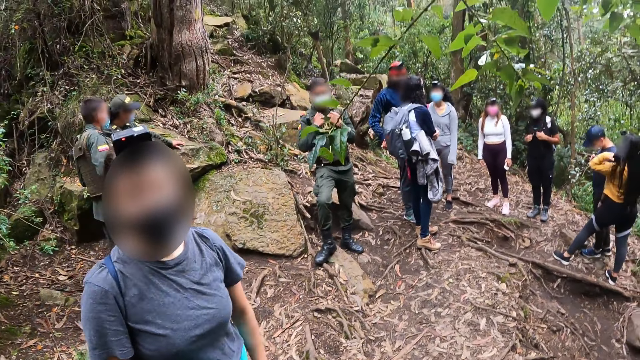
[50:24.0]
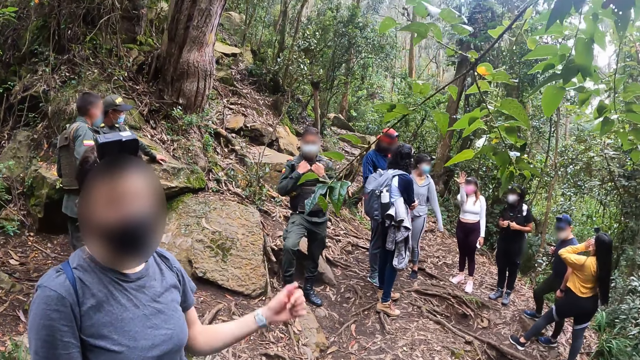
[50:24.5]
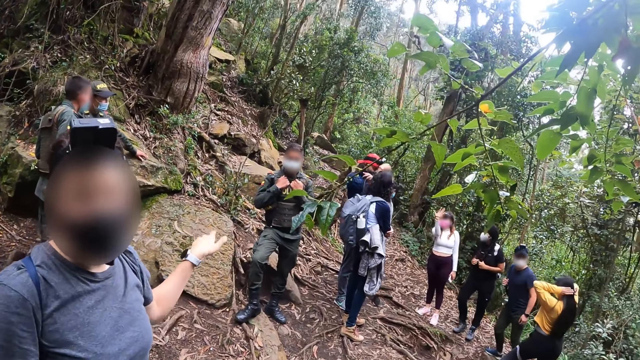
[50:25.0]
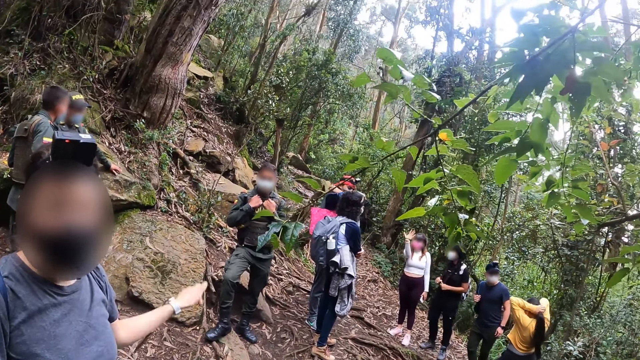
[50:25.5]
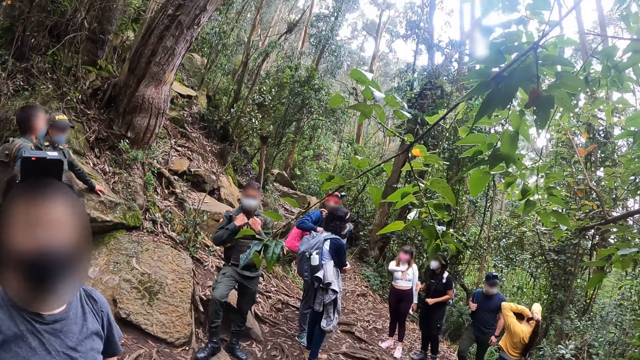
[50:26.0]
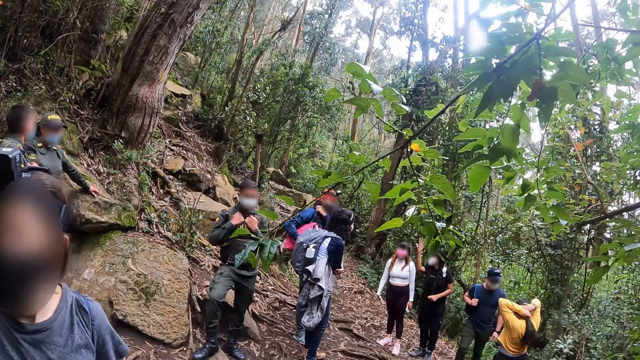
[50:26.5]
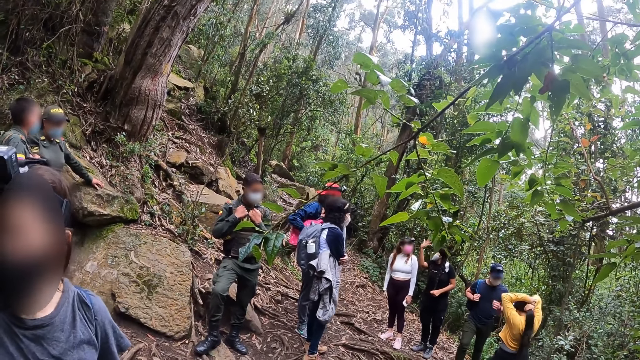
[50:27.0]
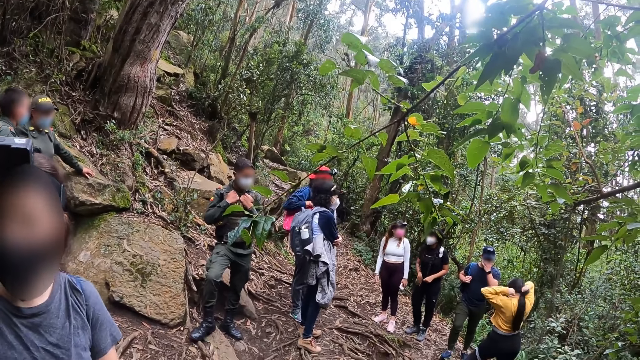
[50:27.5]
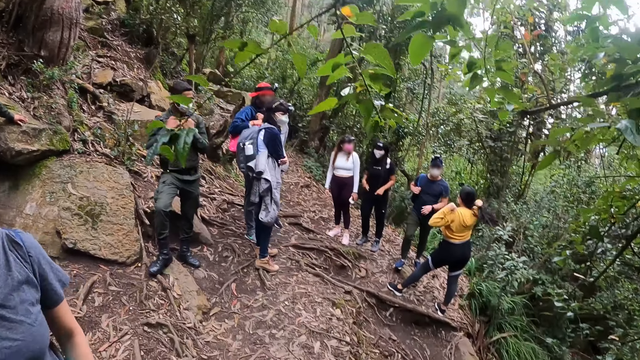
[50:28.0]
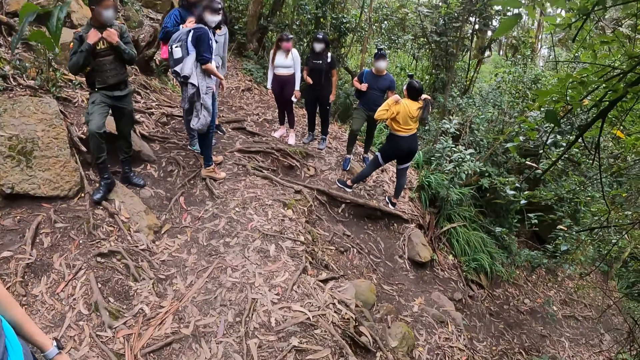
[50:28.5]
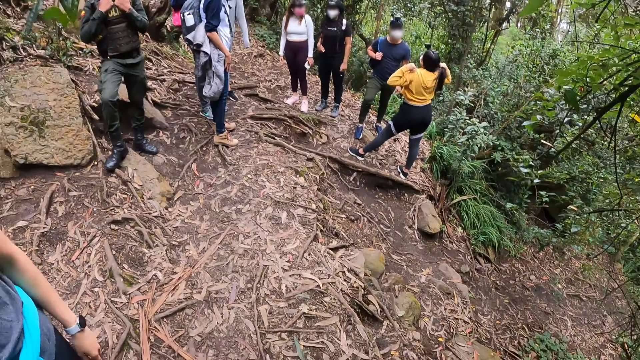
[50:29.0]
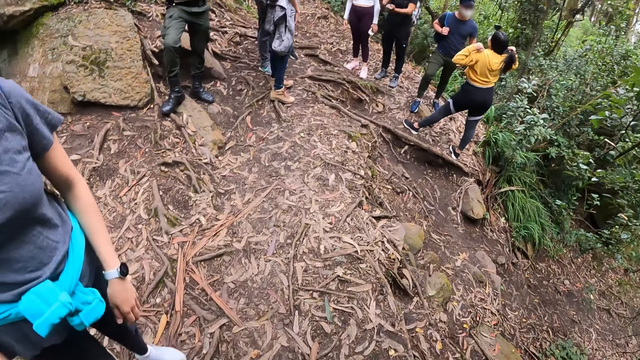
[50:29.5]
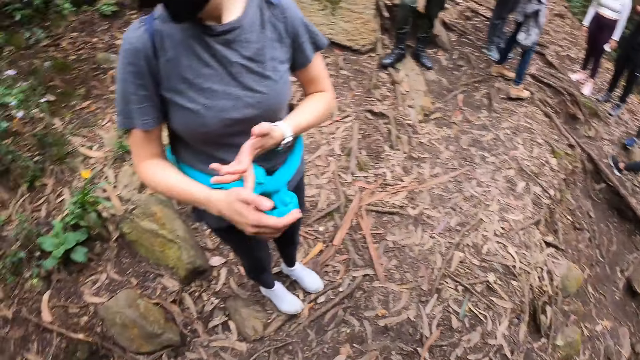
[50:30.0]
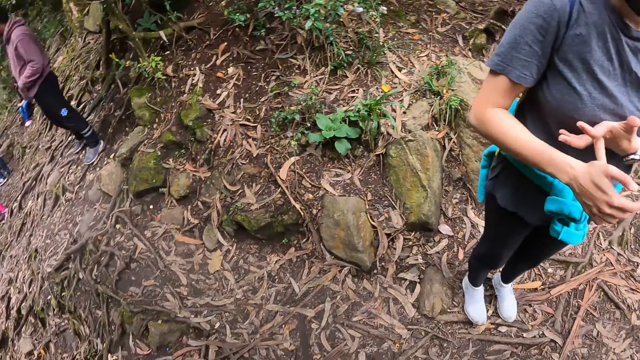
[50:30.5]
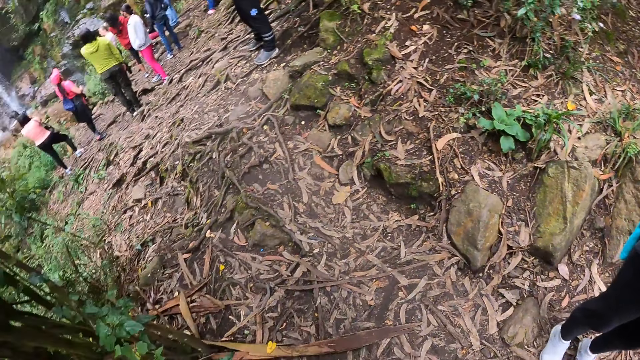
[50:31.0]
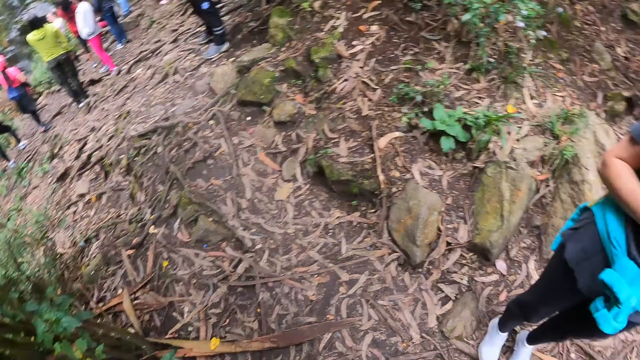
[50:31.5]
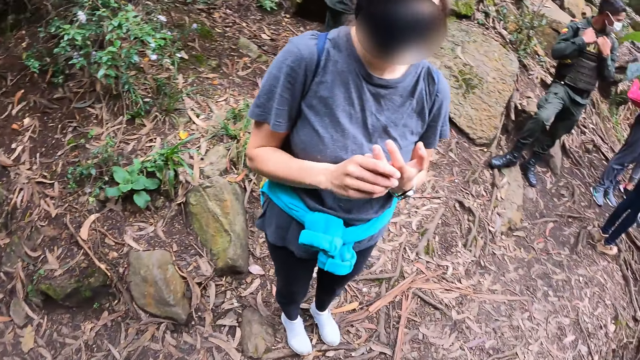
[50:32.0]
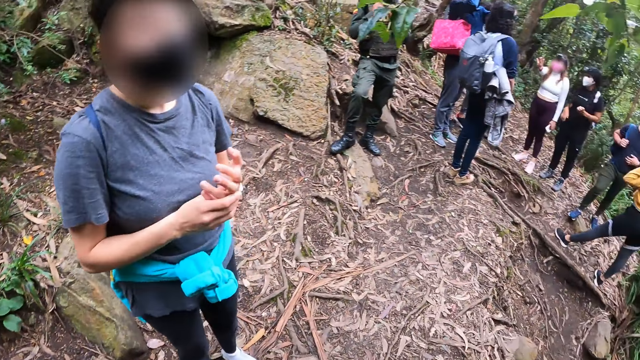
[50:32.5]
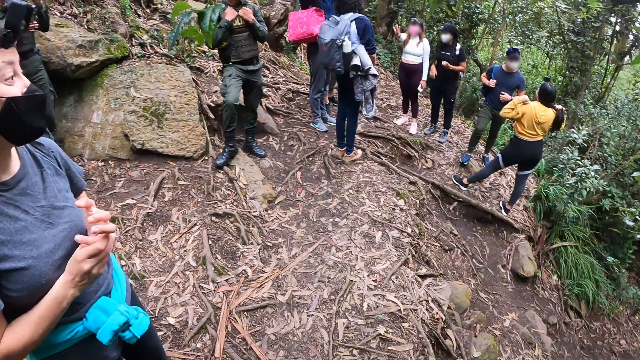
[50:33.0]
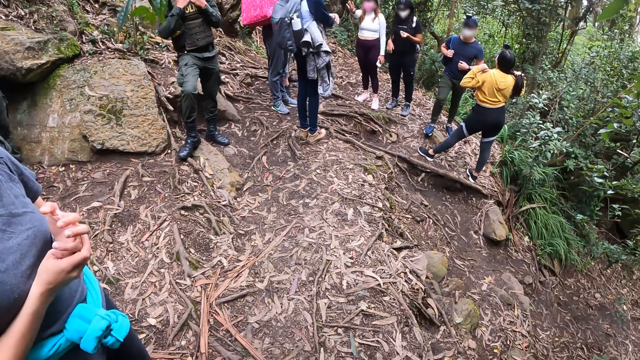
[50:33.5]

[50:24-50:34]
The camera wearer looks around.

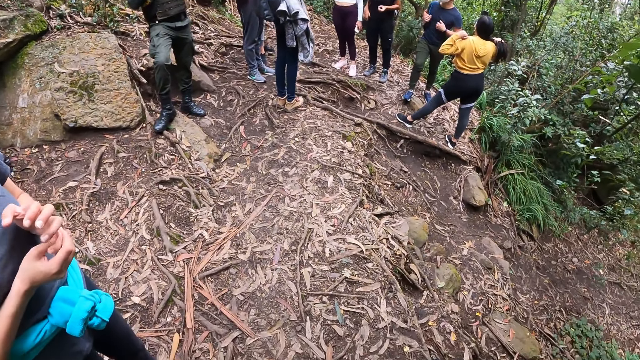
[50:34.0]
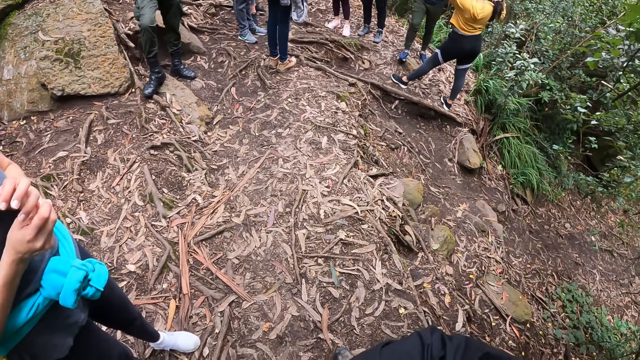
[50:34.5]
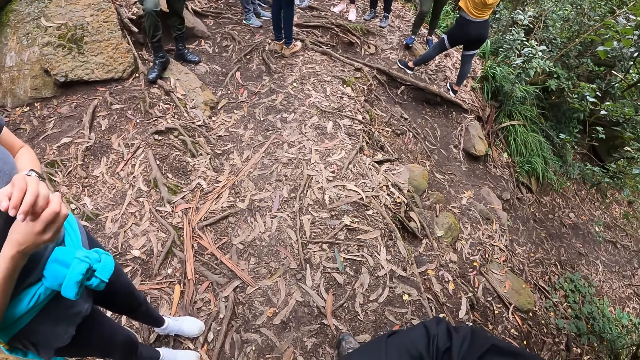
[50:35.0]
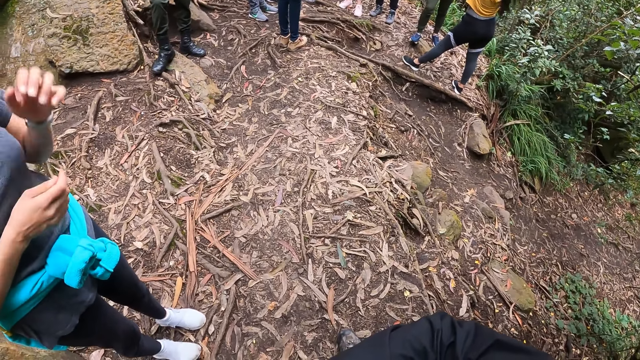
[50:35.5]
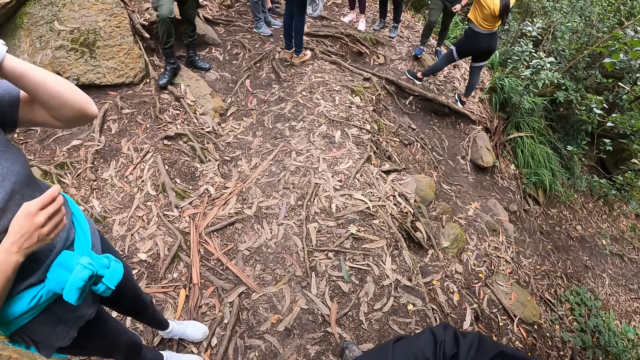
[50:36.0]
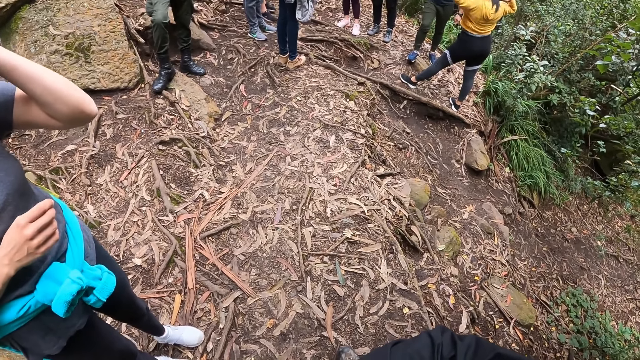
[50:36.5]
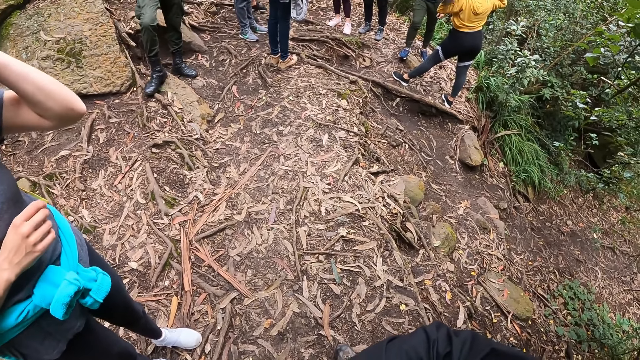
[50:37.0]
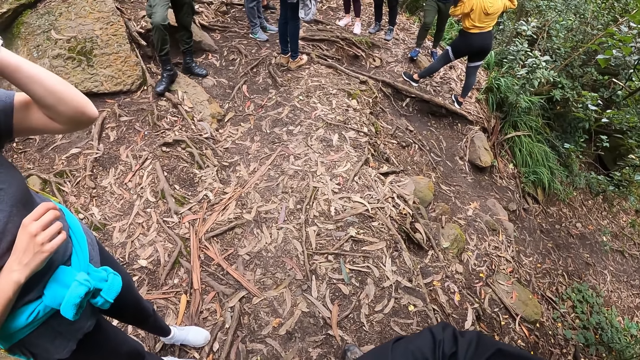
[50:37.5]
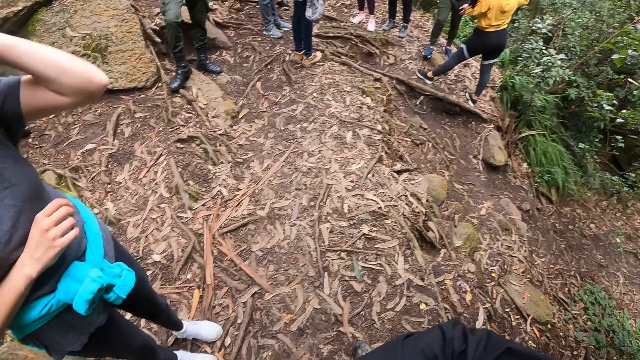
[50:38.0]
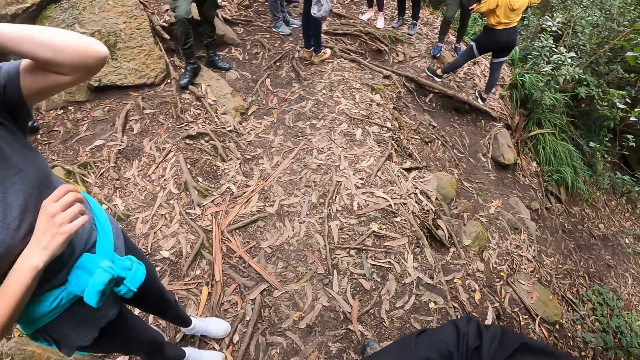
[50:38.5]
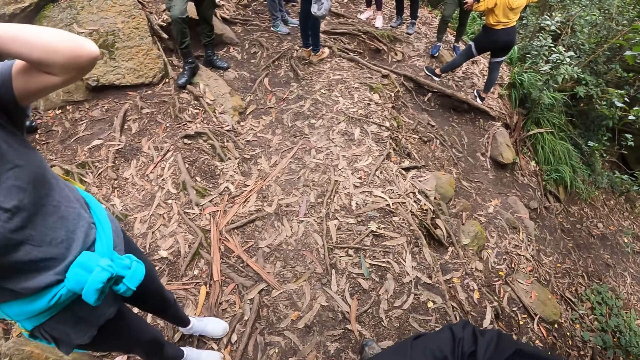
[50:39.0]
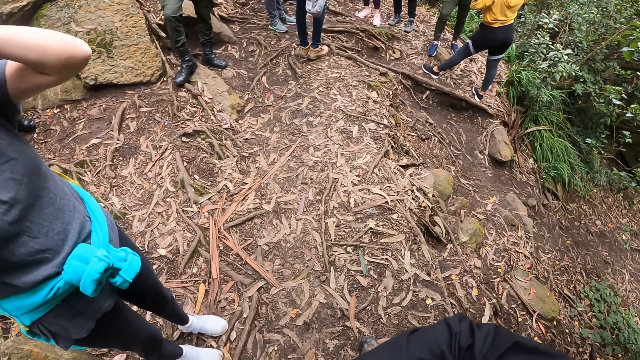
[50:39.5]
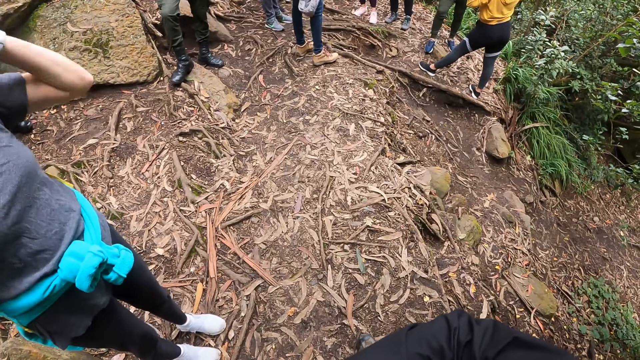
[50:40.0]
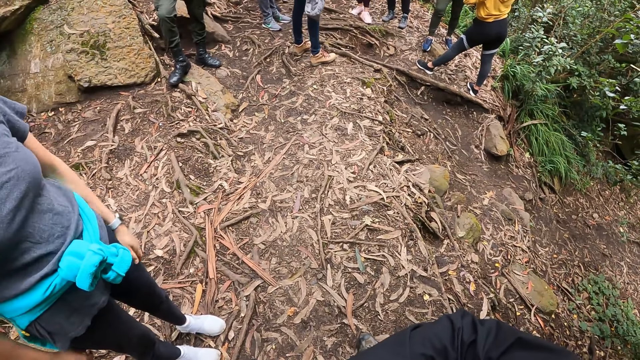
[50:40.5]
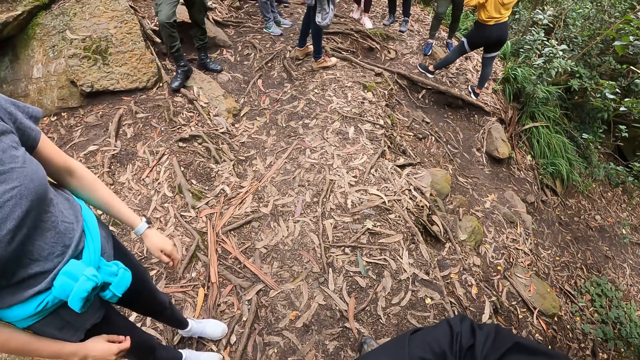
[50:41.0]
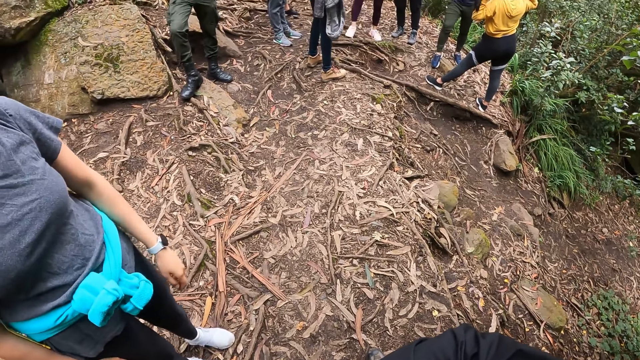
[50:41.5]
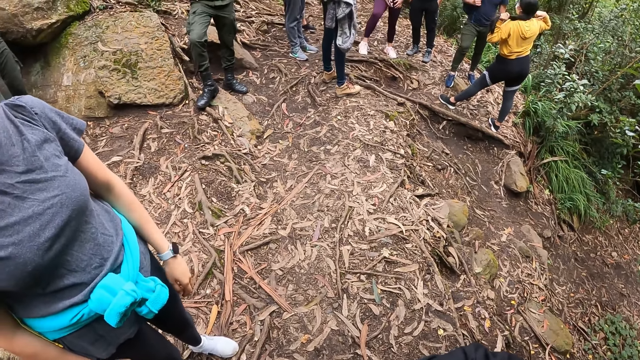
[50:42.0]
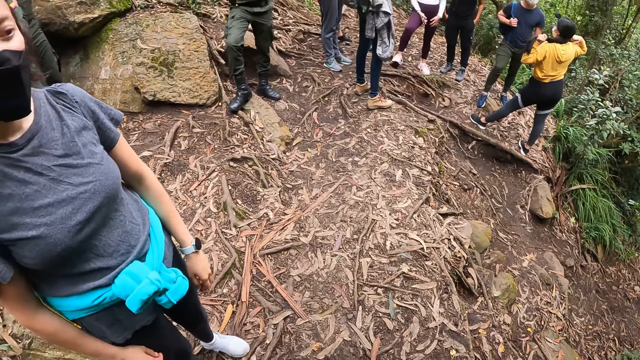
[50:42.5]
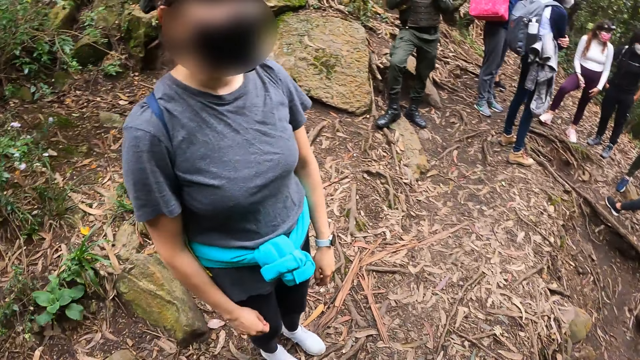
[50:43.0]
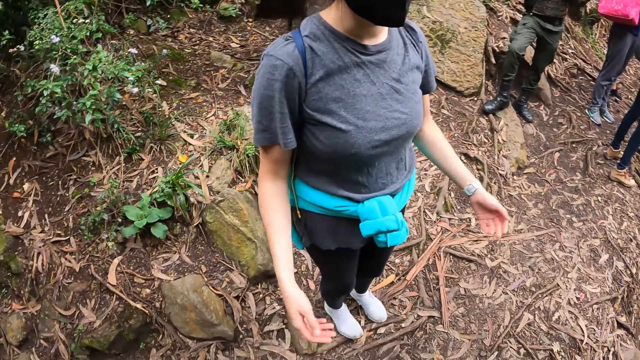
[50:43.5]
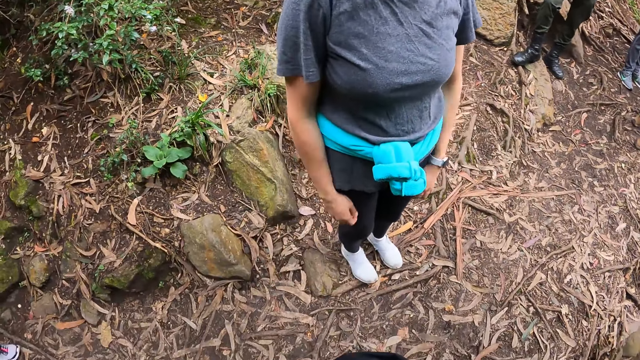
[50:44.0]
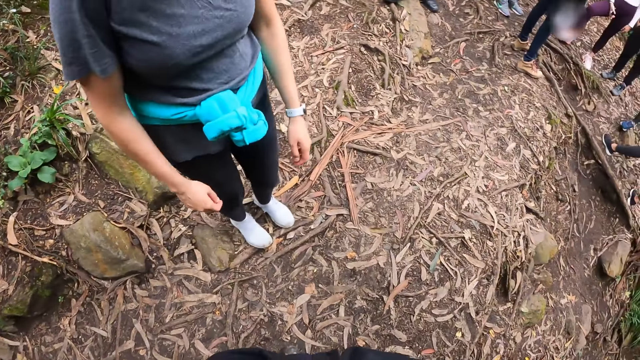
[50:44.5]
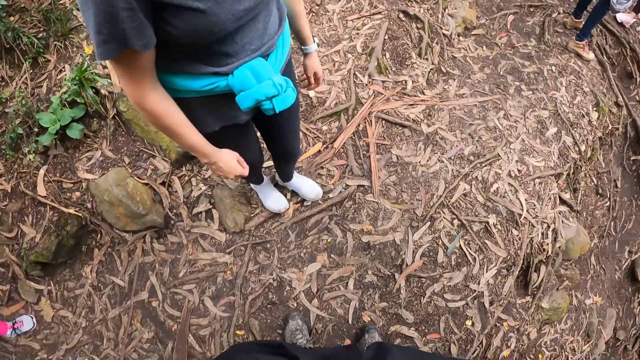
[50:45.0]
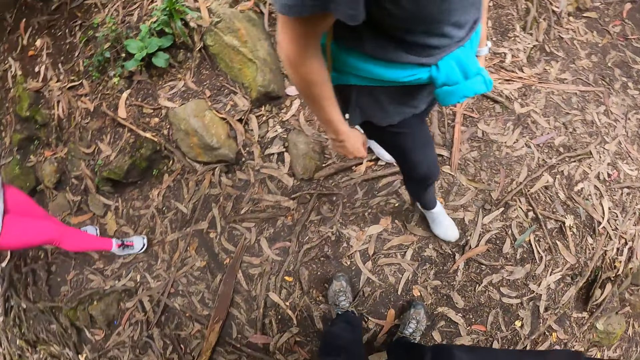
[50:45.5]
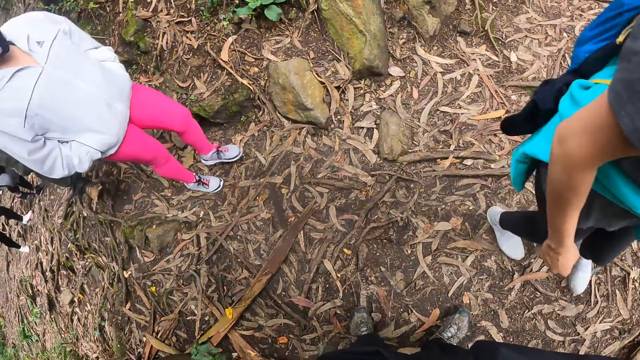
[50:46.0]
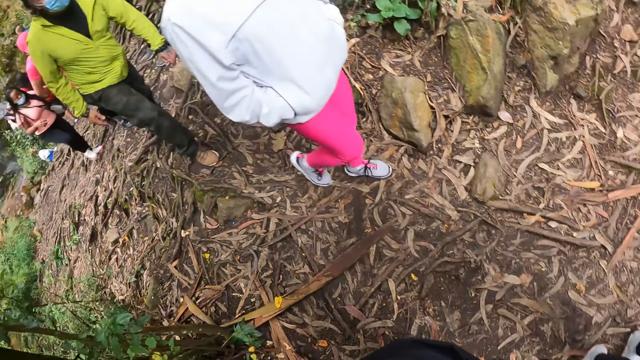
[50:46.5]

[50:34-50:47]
The woman raises her left hand towards her head. The woman raises both hands towards her head. The woman gestures with both hands. A group of people walk past the camera wearer.
